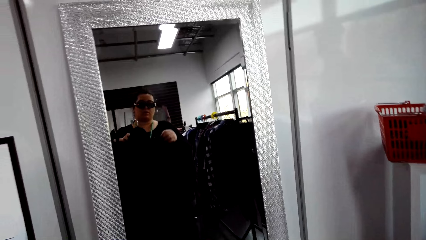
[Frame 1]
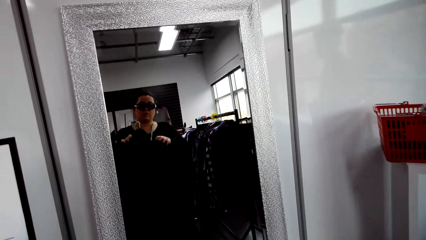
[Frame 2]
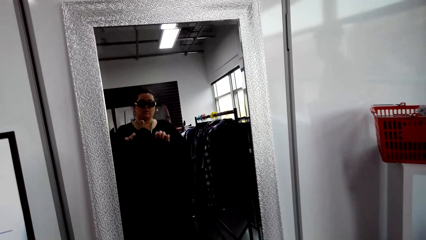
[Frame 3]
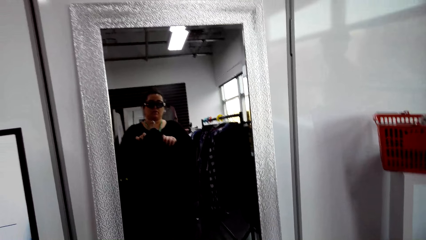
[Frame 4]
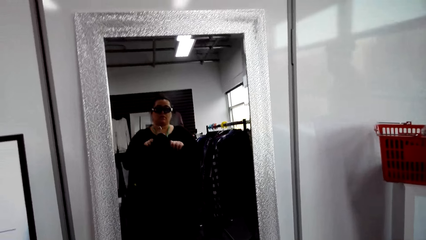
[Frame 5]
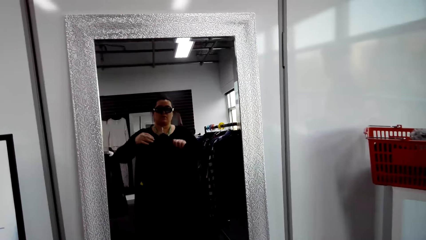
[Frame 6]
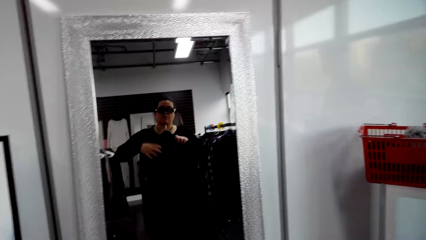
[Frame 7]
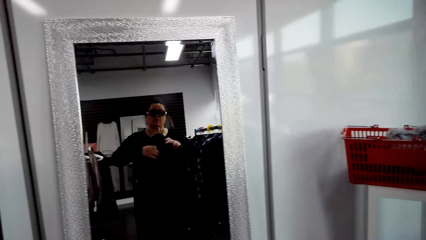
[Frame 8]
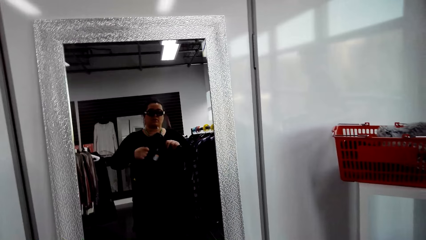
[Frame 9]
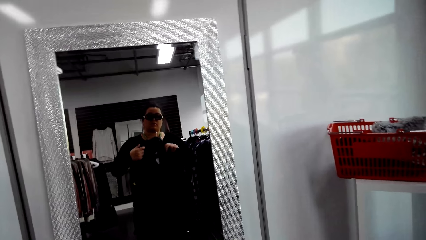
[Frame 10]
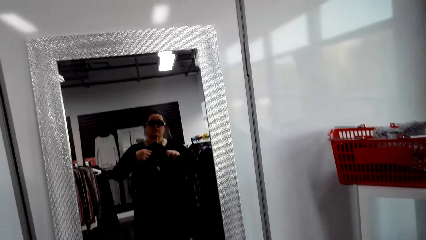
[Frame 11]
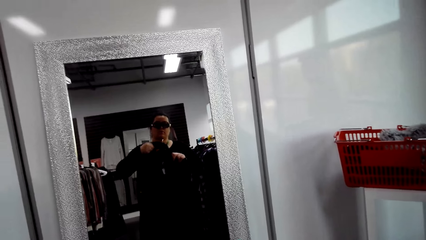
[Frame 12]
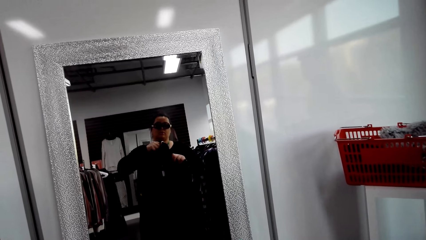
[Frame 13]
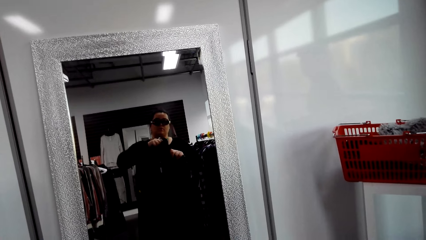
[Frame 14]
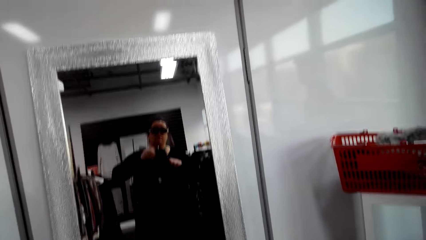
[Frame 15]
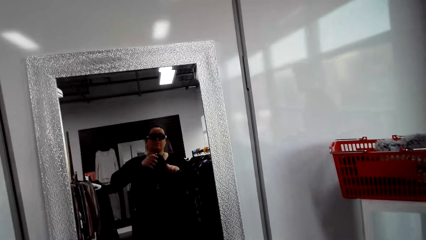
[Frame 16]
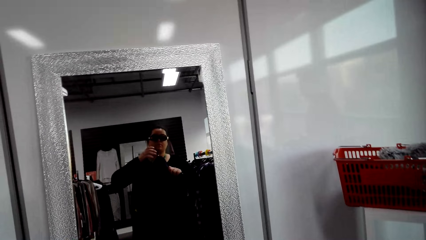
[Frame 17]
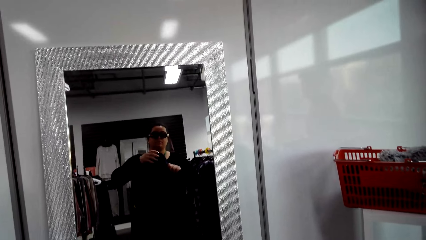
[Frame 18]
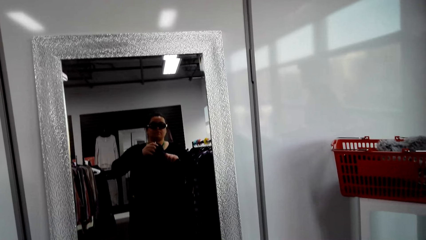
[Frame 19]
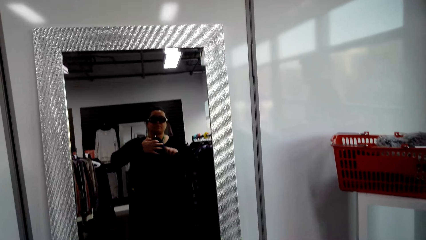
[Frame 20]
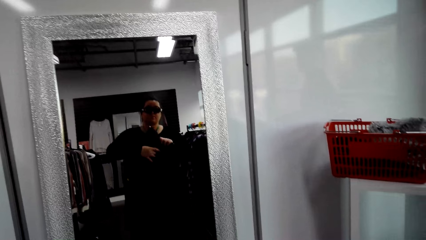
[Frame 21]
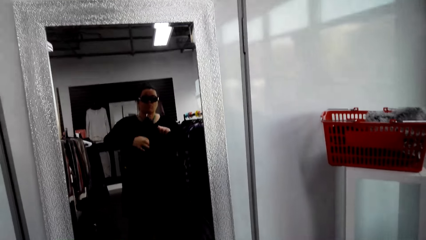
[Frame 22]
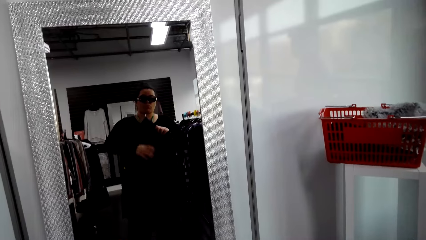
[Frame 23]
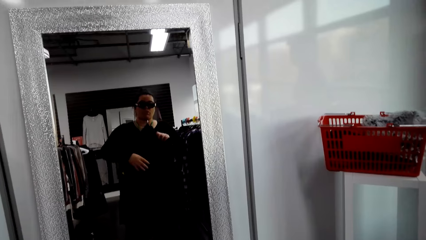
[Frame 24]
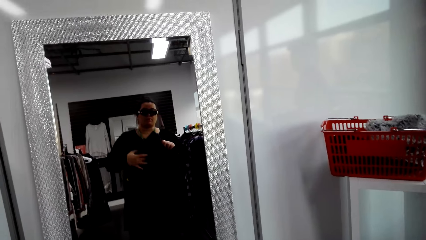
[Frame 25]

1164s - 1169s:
The camera wearer stretches the cloth.

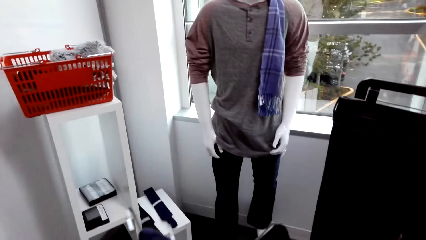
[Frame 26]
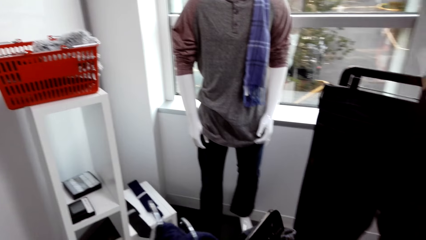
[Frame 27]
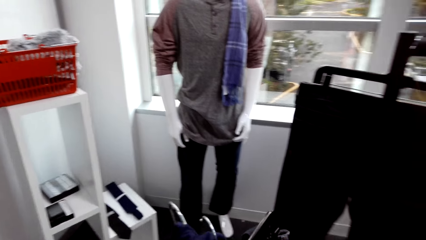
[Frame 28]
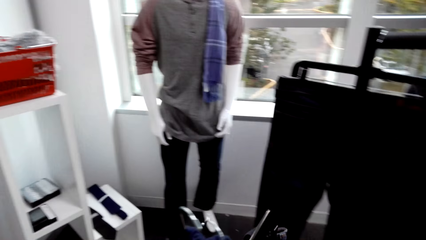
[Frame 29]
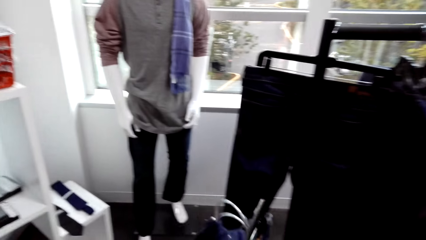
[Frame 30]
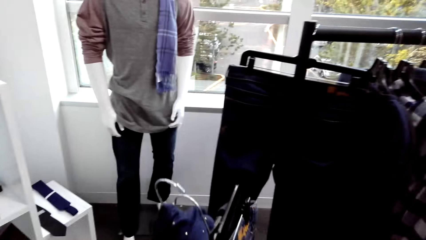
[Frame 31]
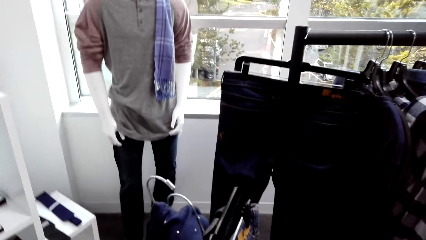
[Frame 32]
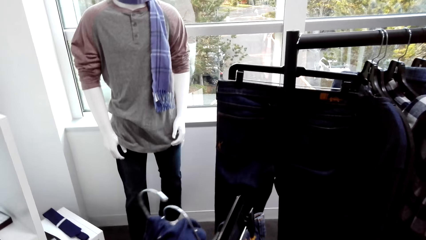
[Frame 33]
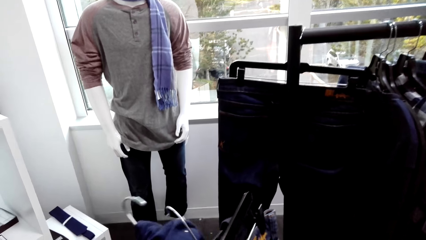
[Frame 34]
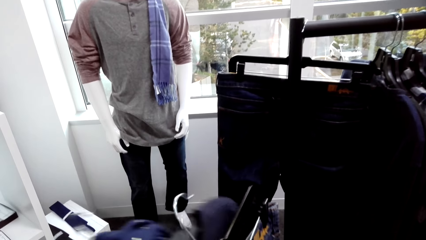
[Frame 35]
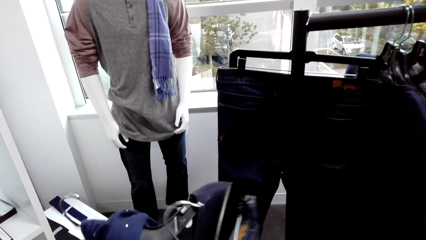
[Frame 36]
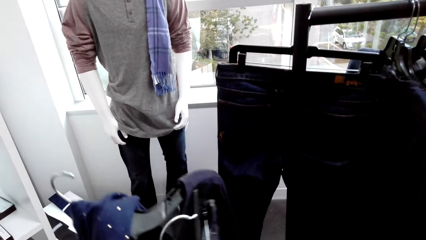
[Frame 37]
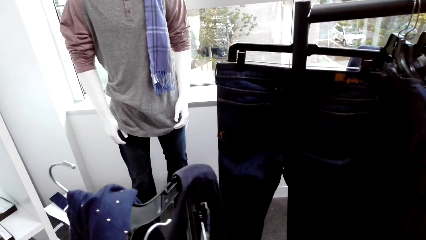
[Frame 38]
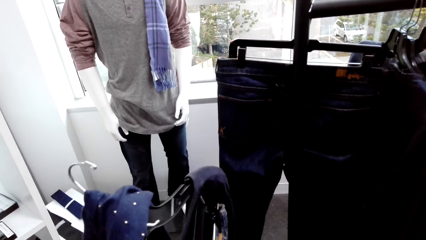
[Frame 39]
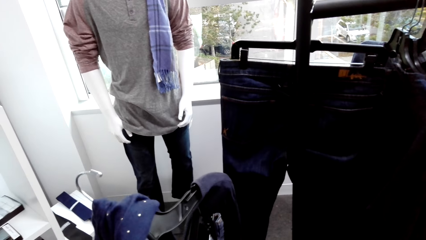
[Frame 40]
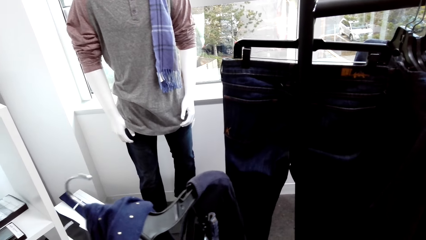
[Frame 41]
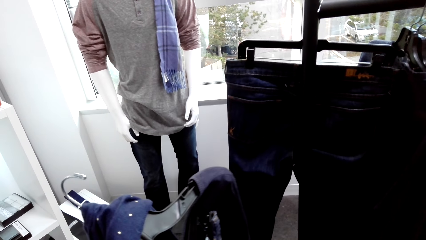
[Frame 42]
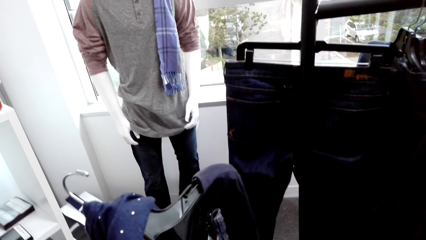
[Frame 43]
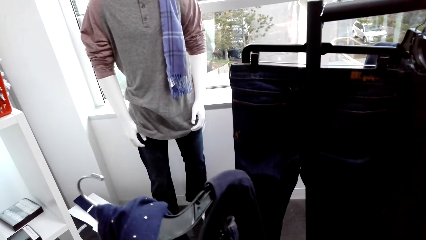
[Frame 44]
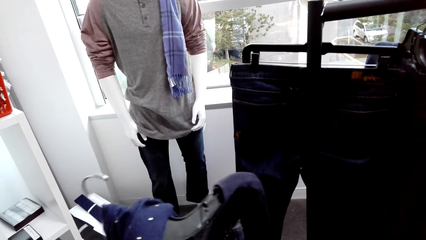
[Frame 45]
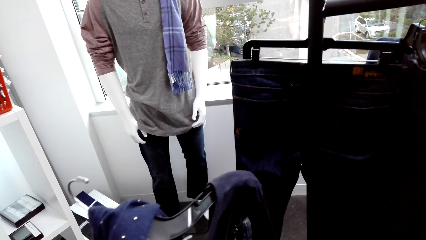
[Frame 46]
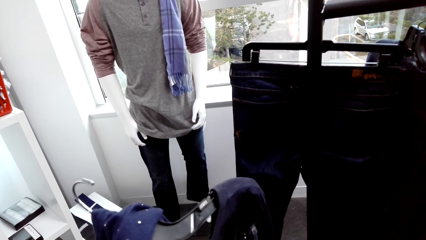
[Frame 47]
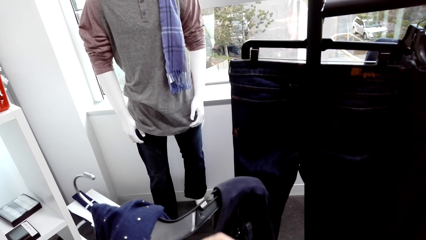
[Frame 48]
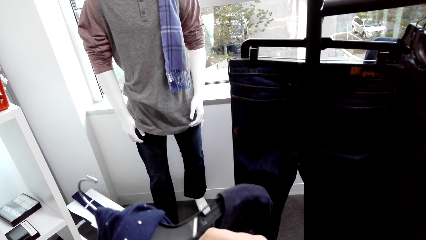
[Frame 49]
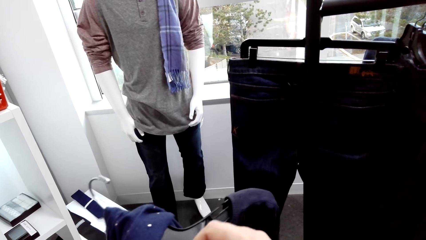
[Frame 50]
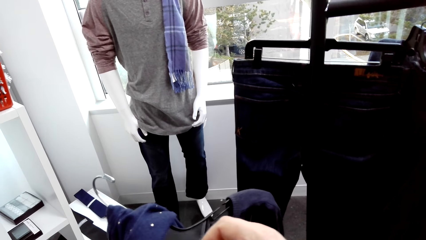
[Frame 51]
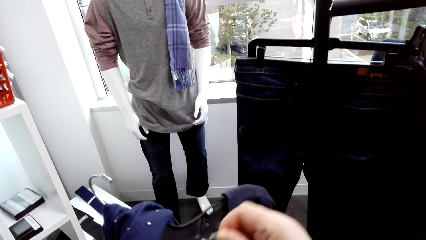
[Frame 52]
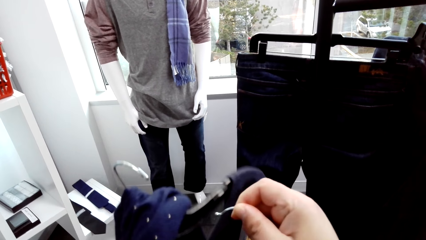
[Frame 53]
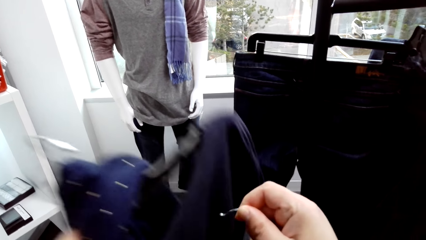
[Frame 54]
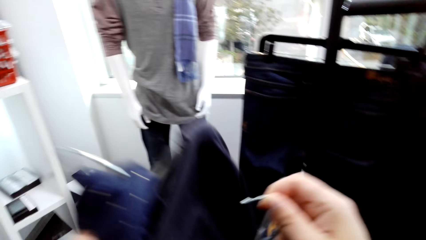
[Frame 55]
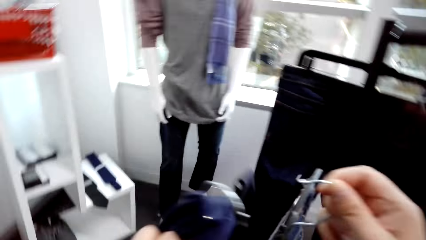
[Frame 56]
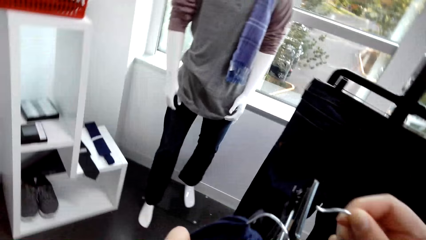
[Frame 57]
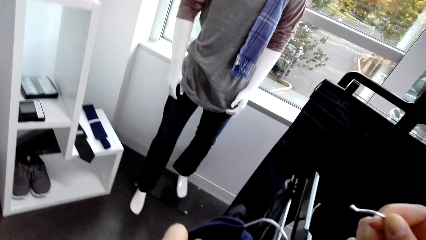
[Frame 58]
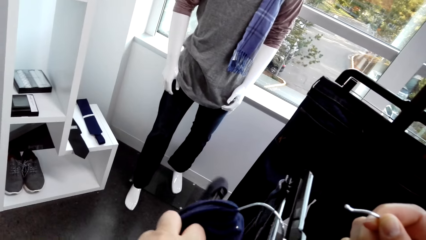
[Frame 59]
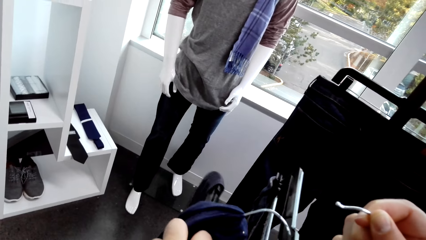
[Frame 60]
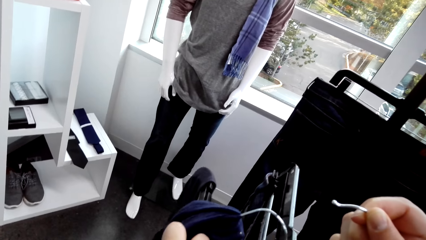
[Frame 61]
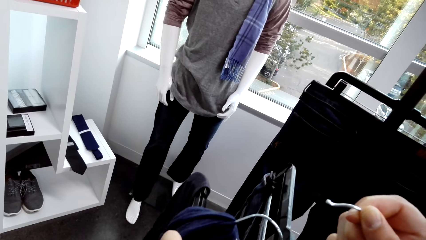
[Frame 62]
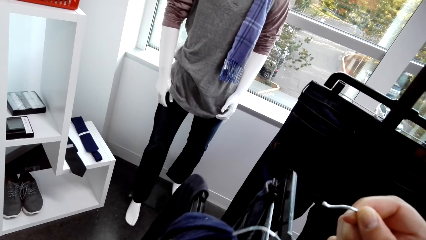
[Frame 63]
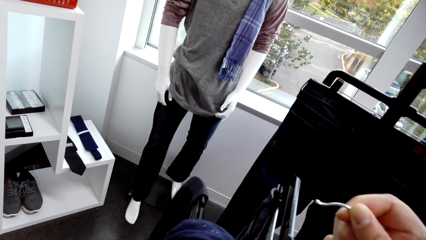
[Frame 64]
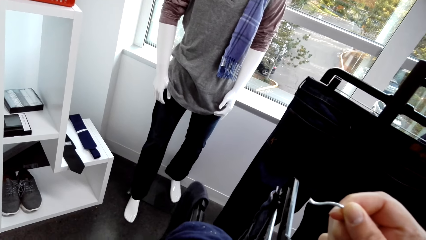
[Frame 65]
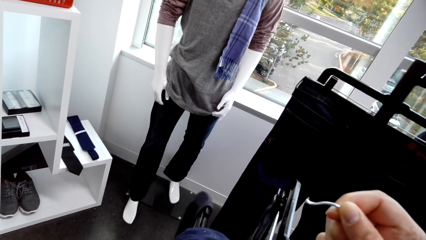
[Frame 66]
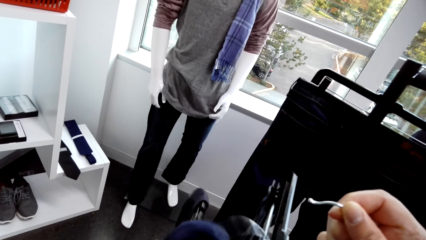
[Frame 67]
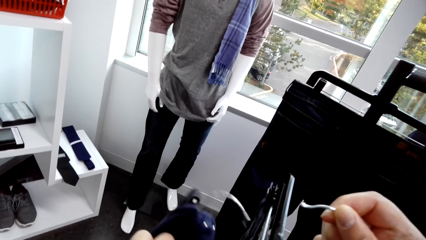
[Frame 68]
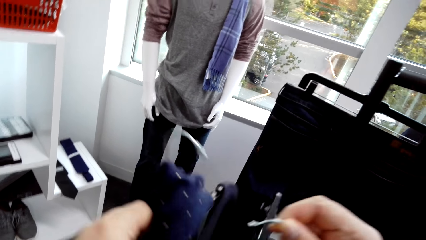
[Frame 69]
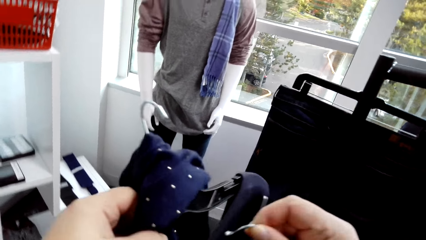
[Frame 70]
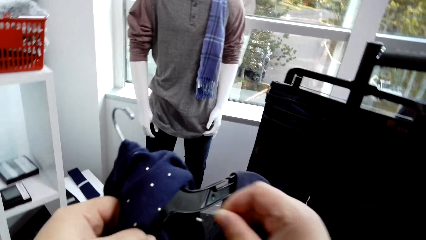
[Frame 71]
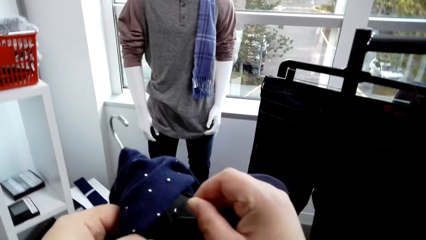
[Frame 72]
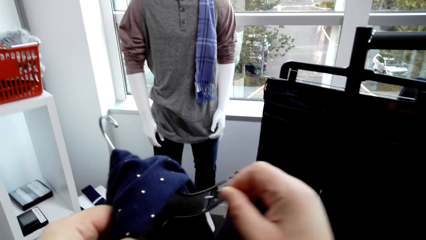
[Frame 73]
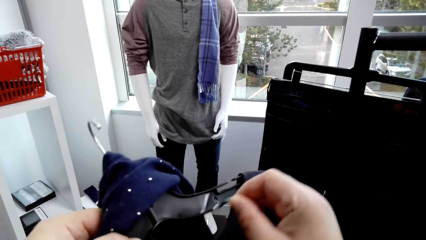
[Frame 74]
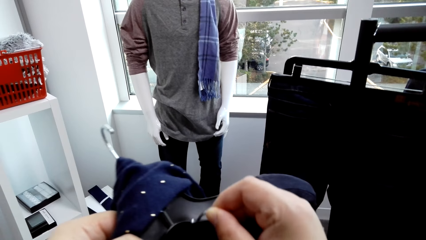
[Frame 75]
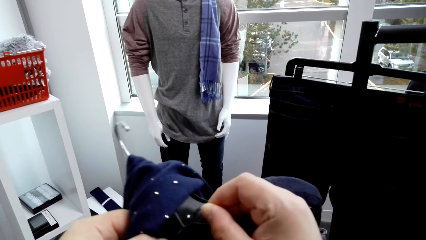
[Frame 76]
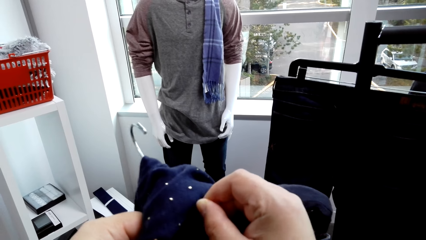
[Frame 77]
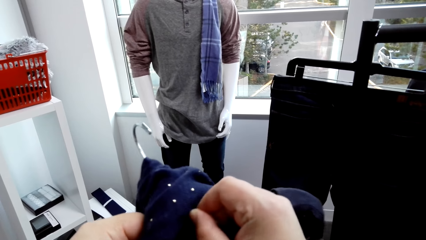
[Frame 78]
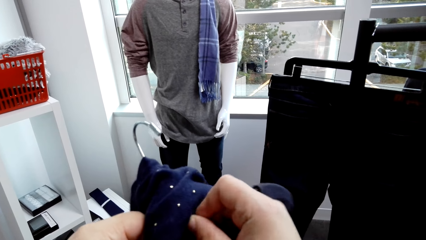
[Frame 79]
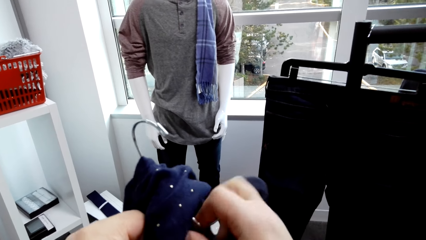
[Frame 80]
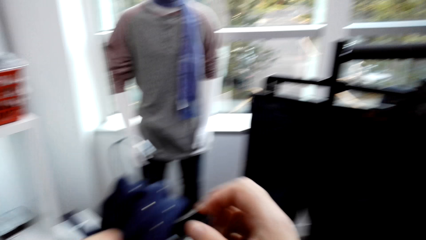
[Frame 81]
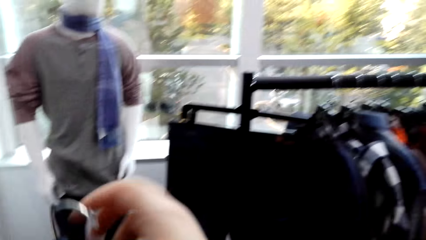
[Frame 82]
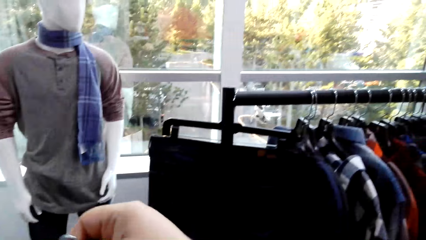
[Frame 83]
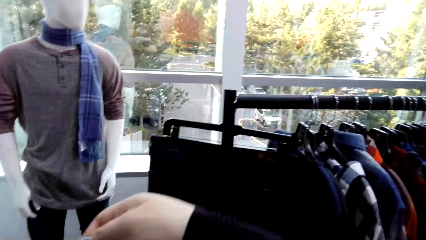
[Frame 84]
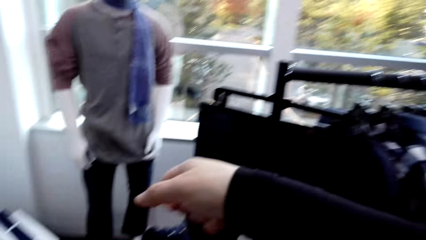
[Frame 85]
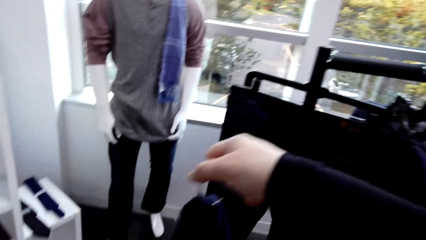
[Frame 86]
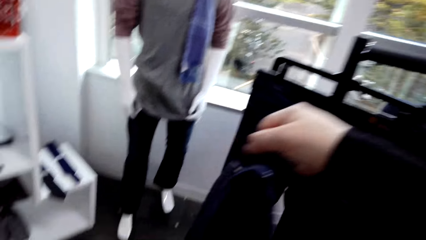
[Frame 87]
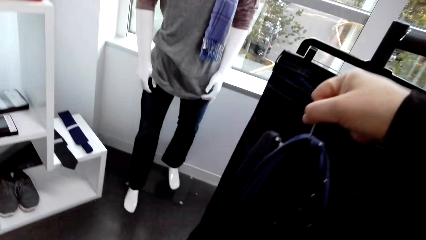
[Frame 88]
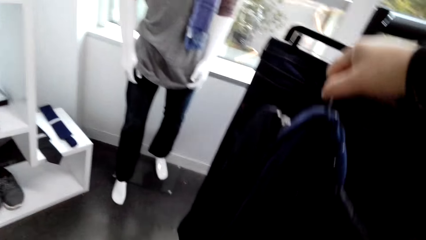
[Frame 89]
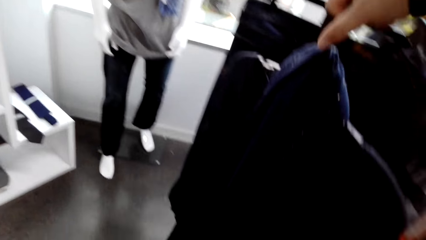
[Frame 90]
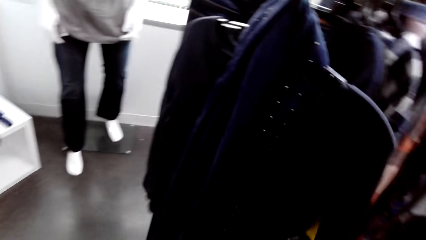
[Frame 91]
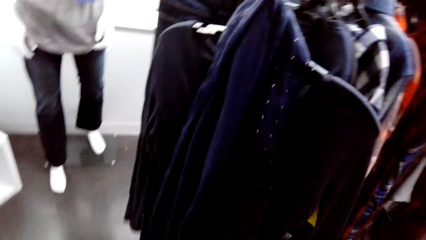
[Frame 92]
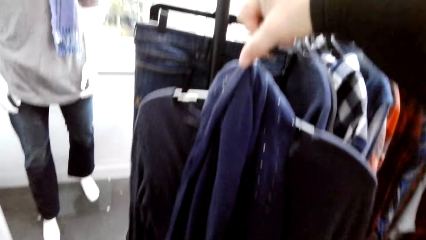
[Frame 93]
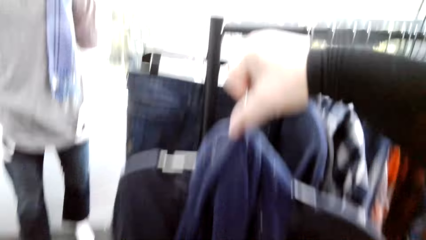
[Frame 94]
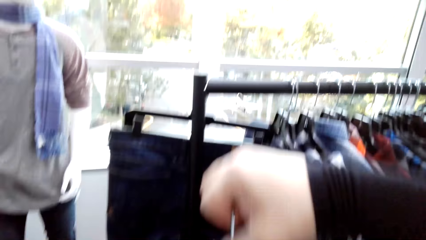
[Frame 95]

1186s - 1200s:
The camera wearer holds the clothes. They stretch the cloth.
